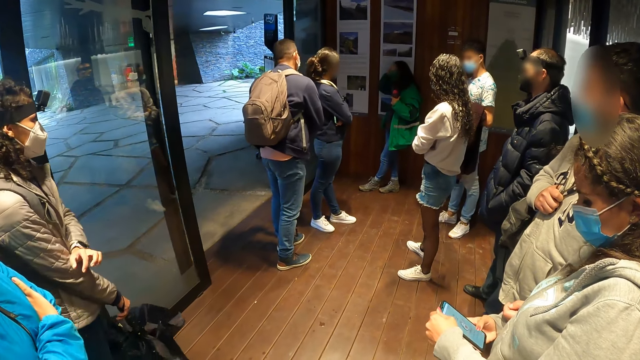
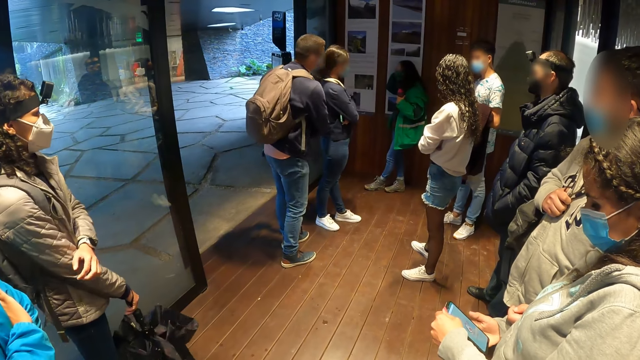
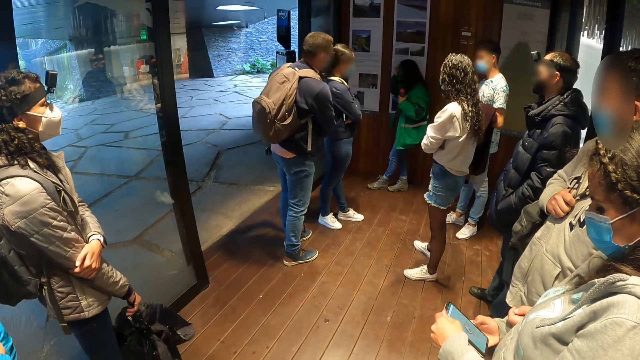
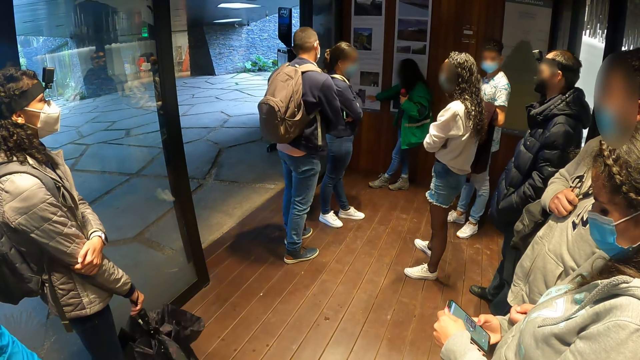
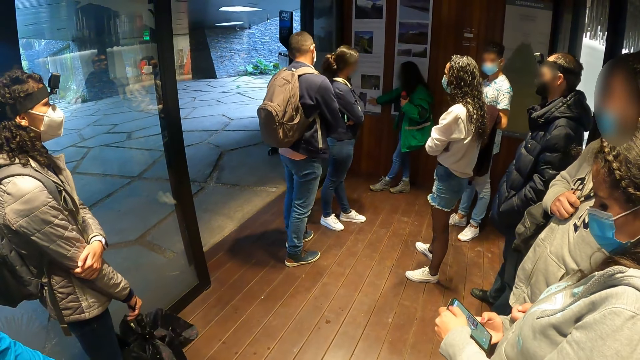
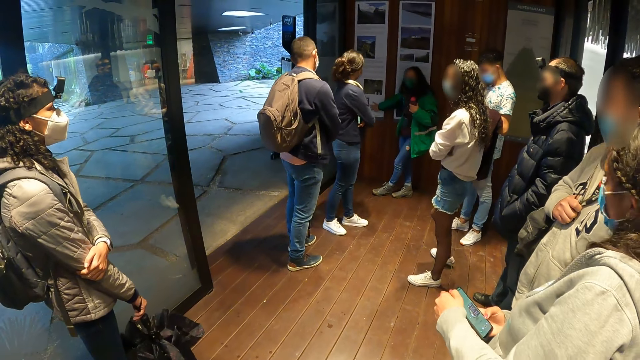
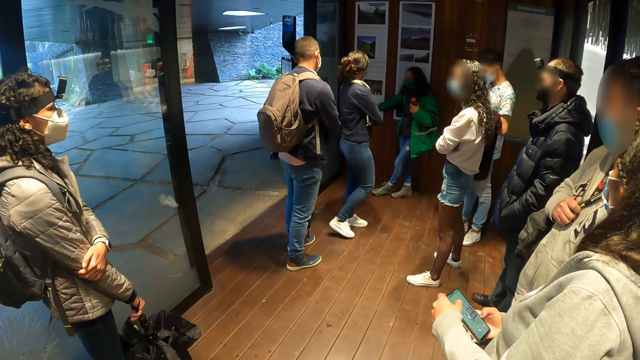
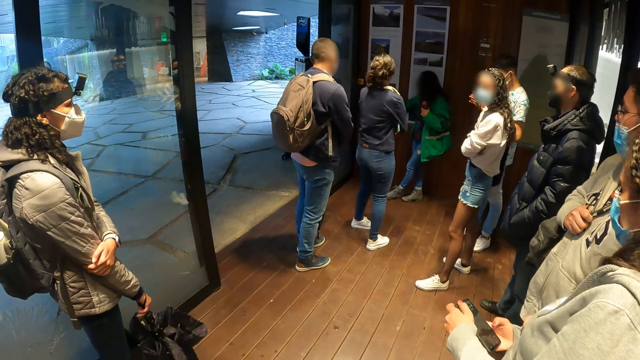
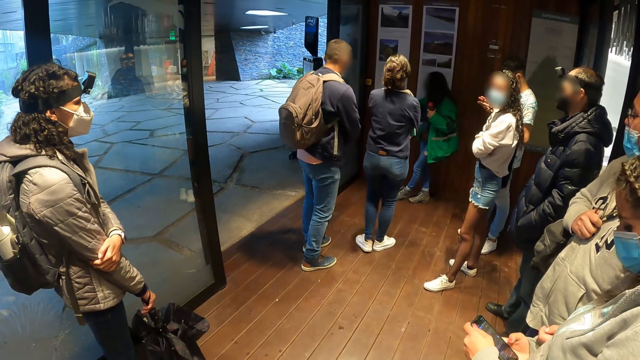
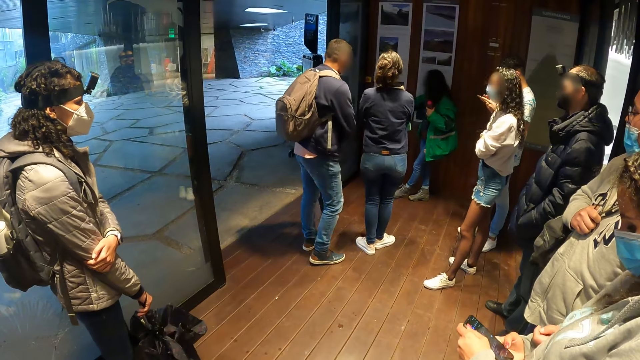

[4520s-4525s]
The woman operates the phone with her right hand.

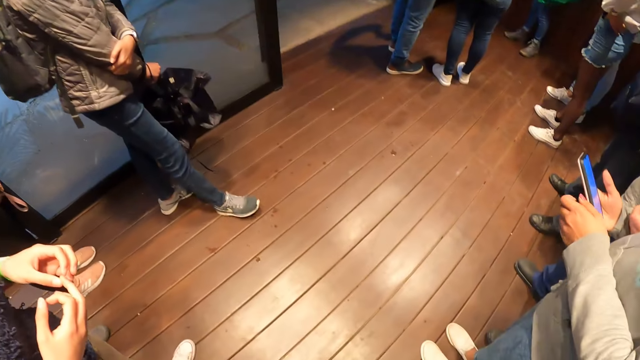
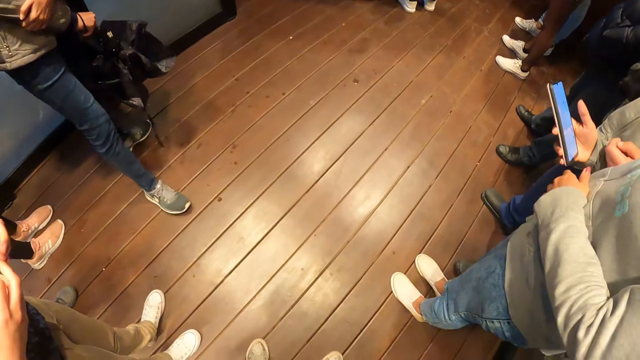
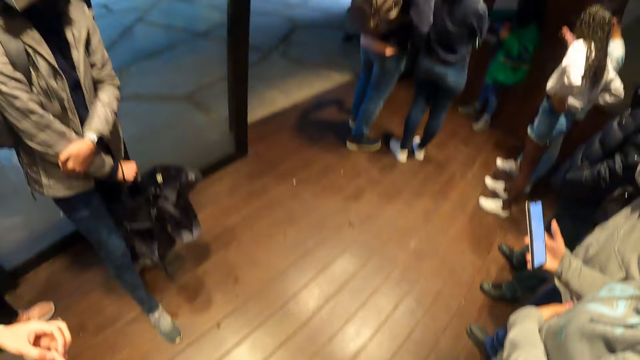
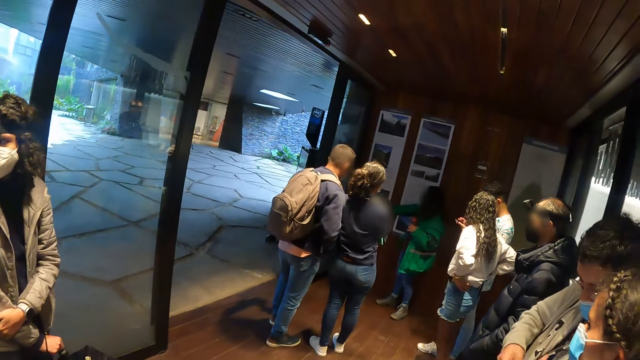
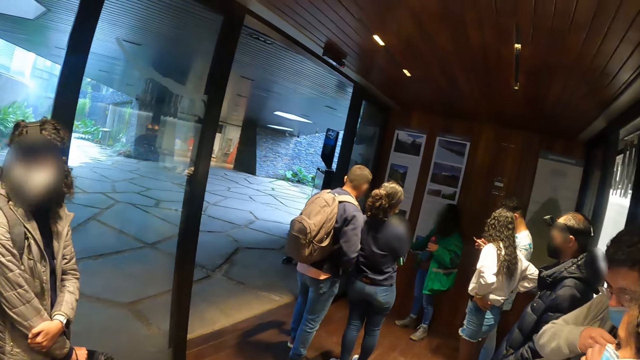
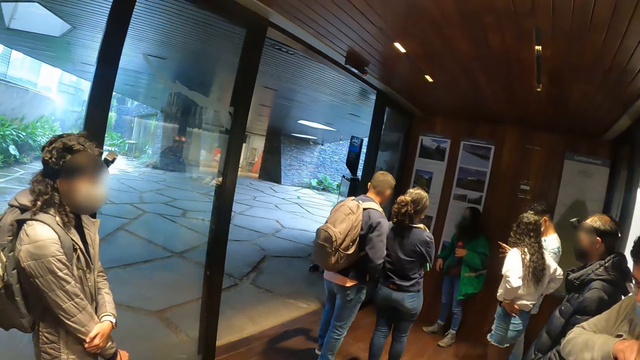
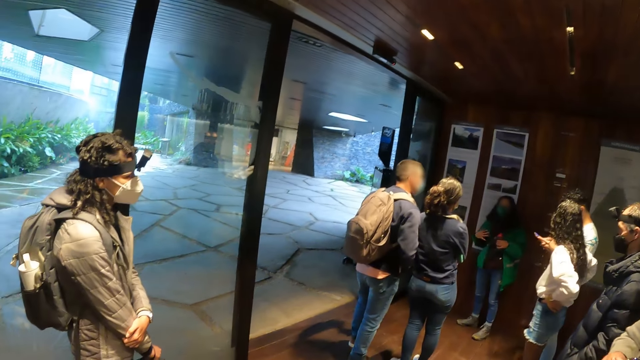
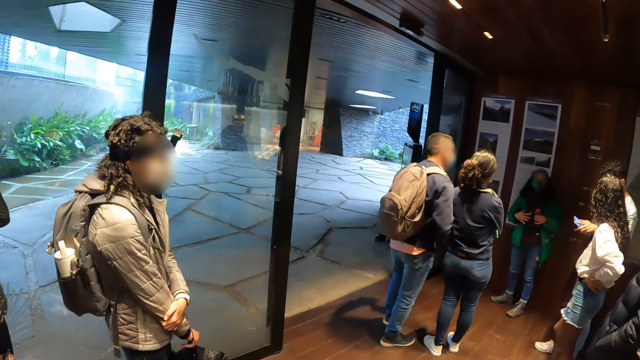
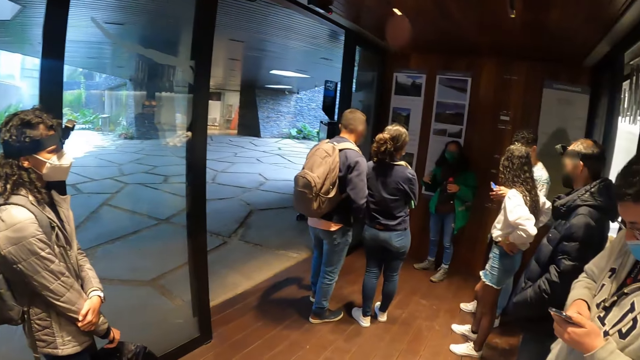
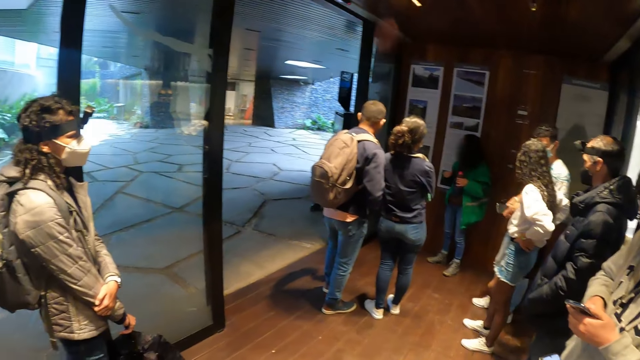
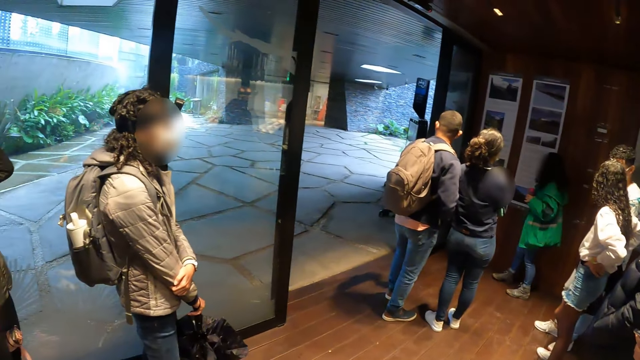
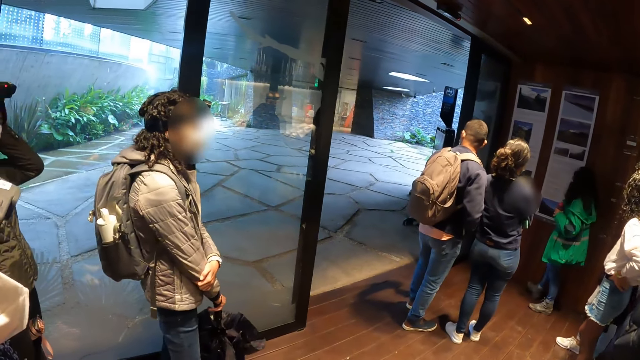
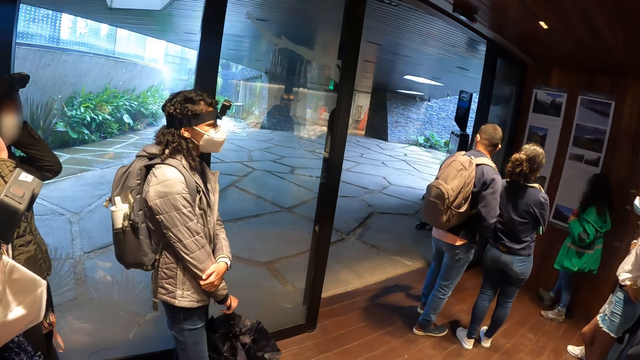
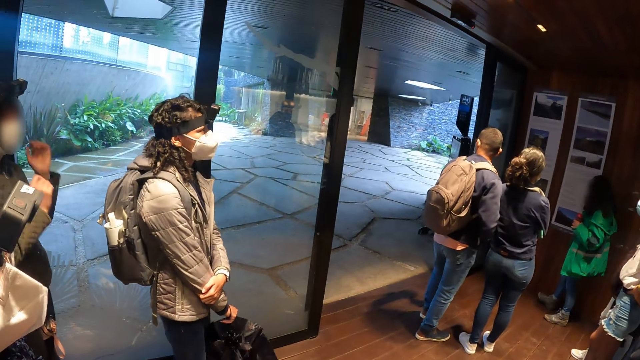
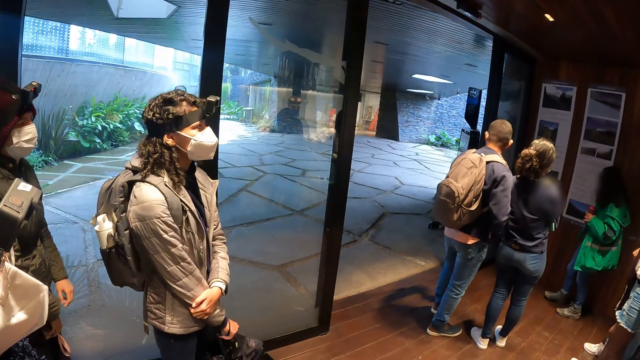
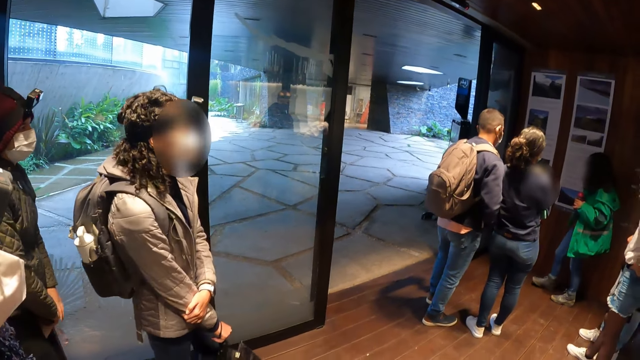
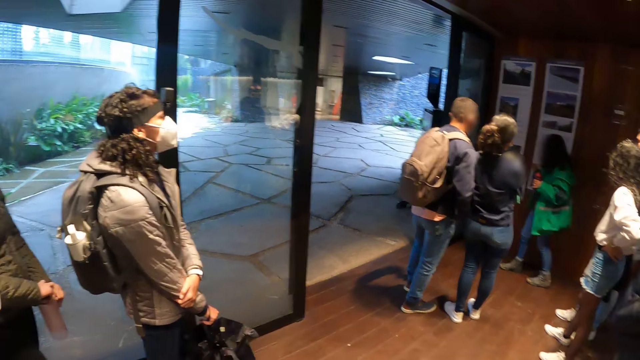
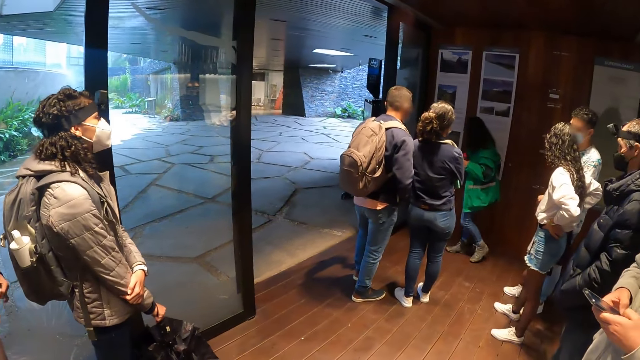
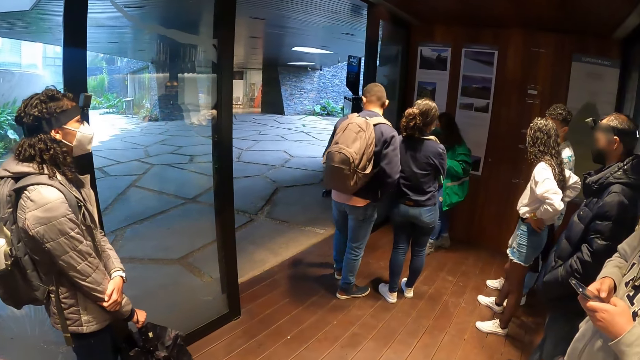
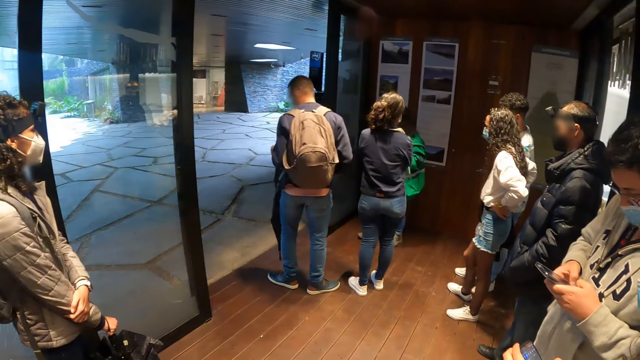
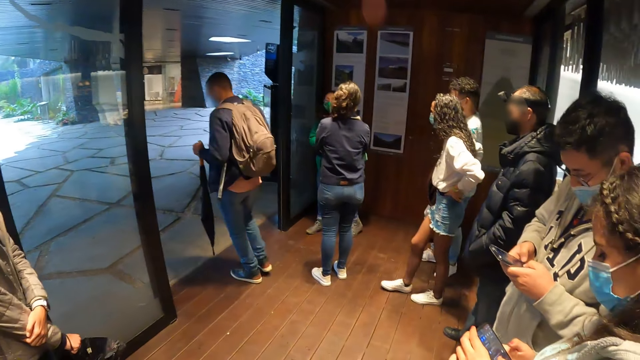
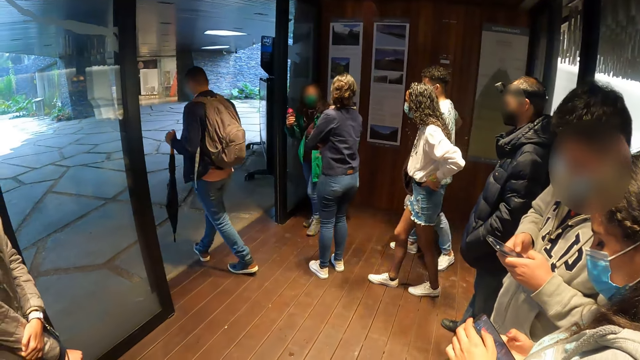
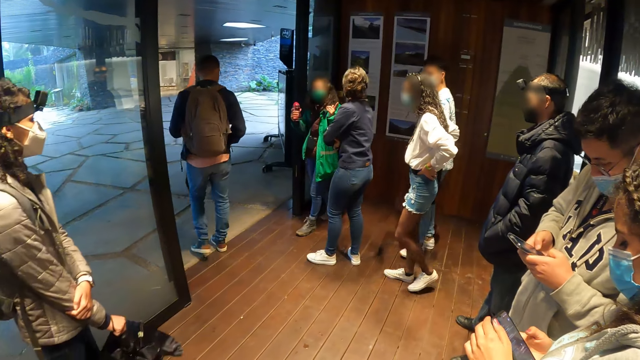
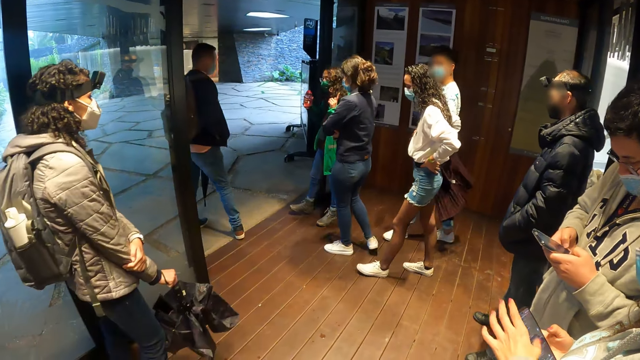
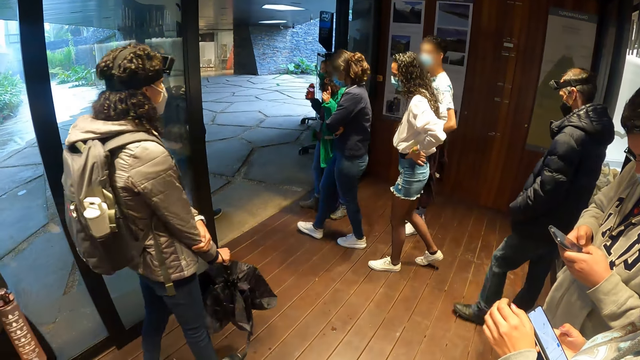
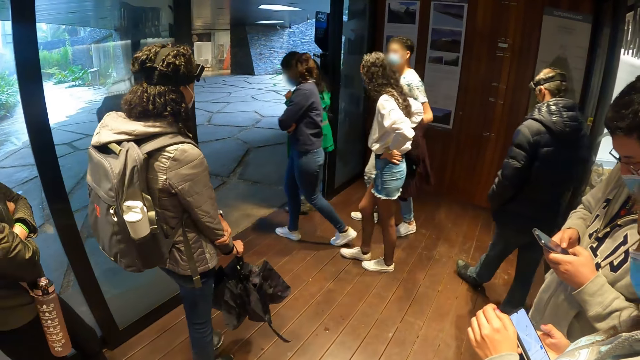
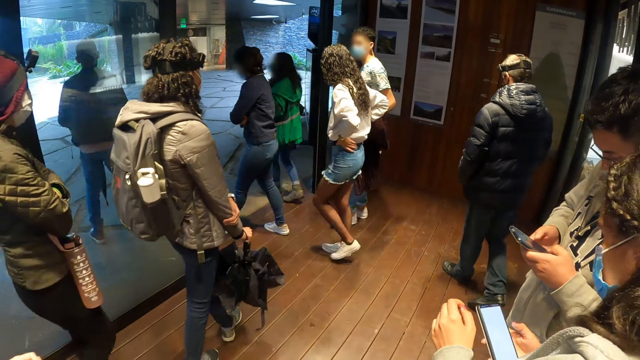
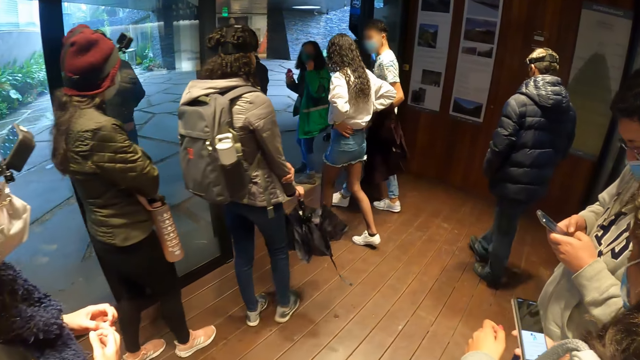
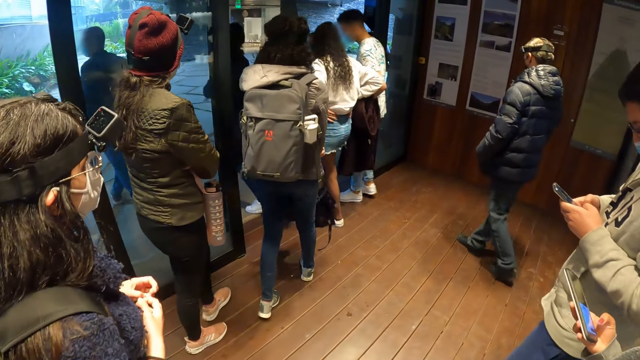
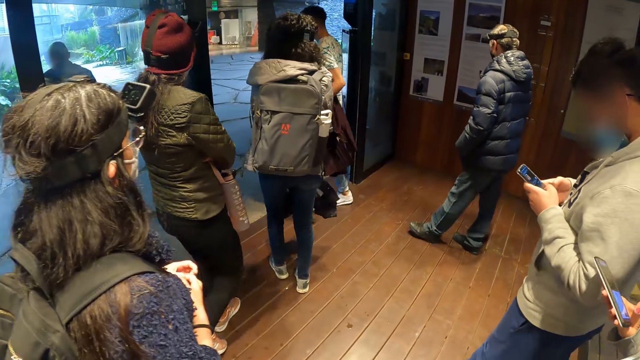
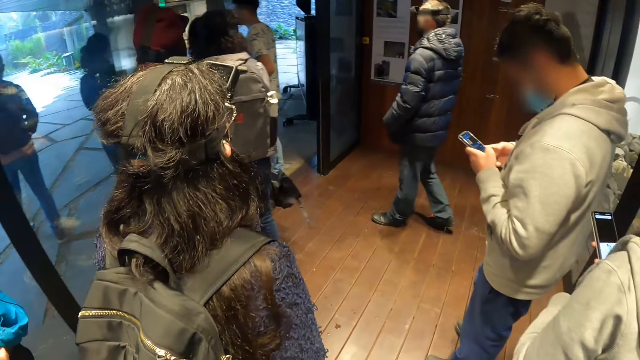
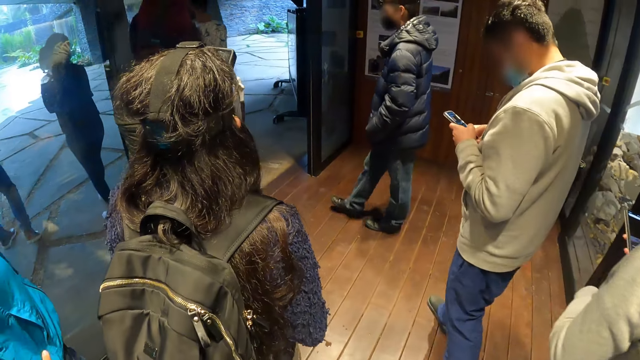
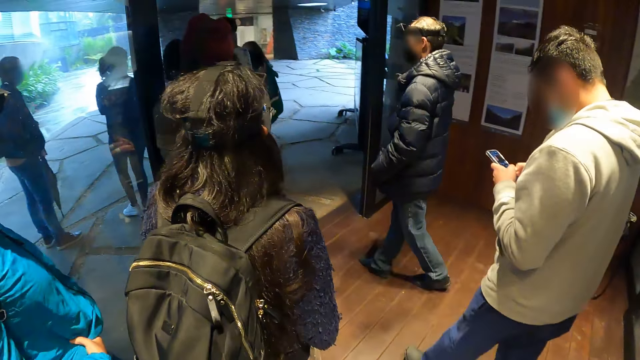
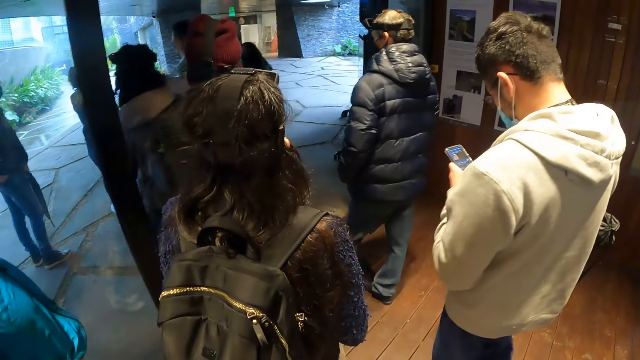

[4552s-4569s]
A man grabs a phone from his jacket with his right hand. The man operates the phone with both hands.
